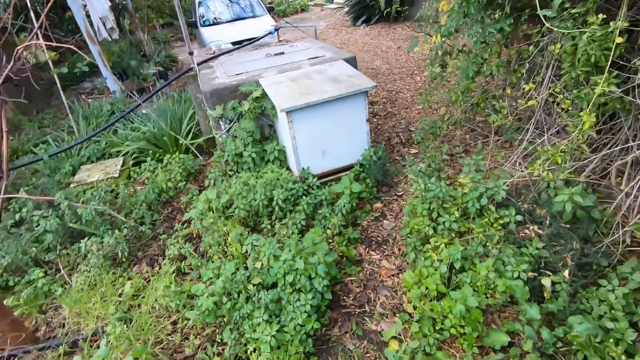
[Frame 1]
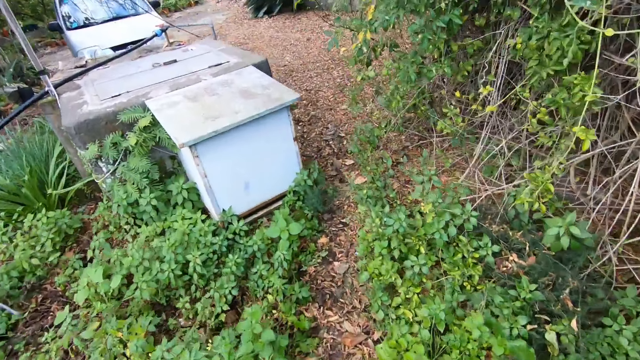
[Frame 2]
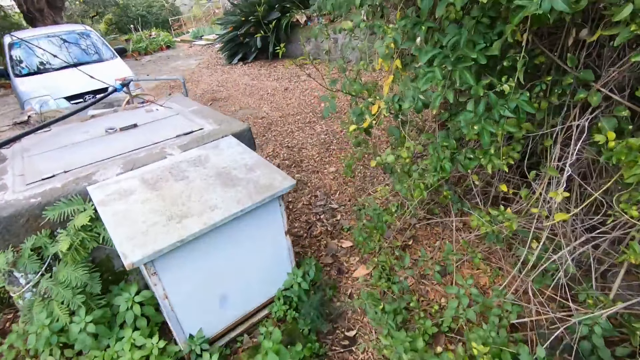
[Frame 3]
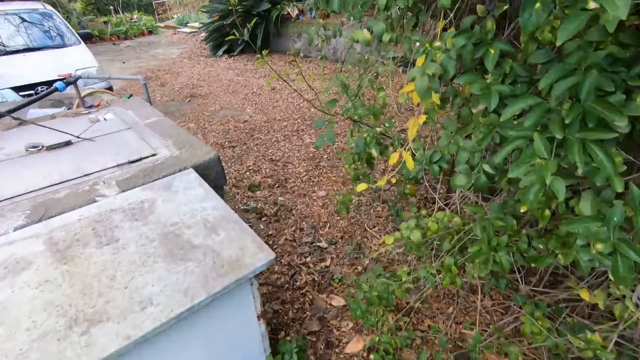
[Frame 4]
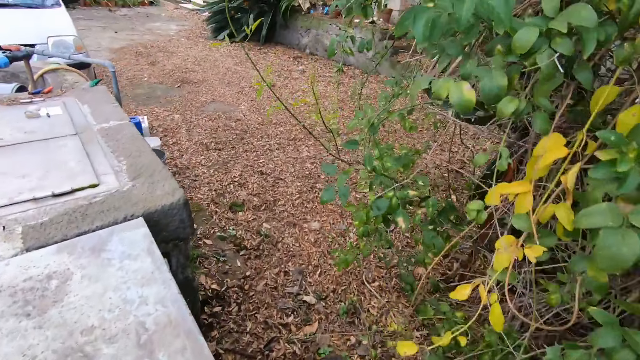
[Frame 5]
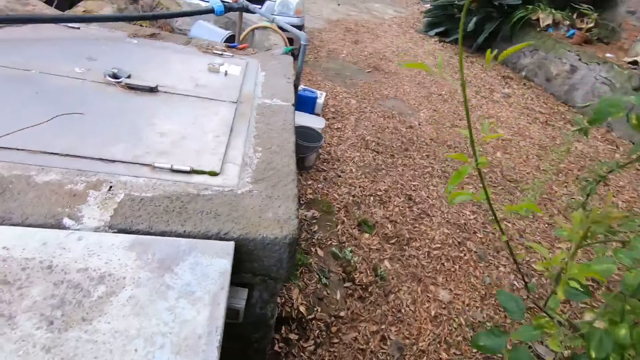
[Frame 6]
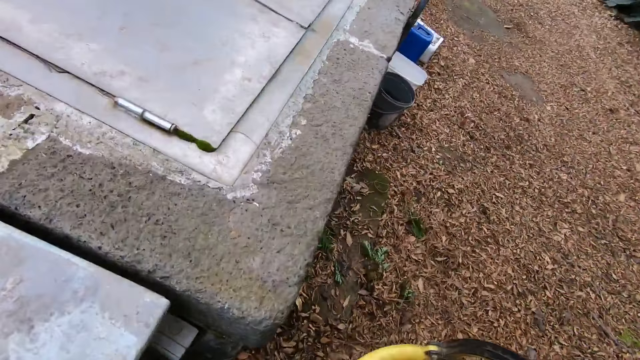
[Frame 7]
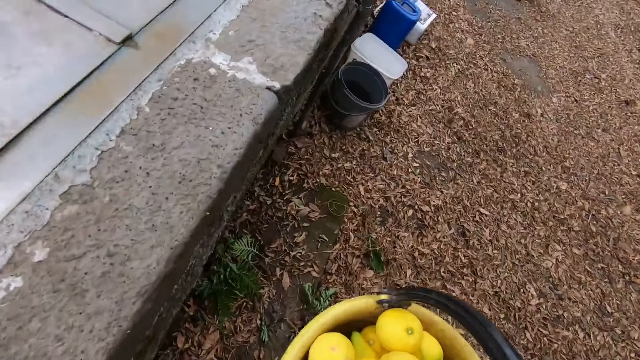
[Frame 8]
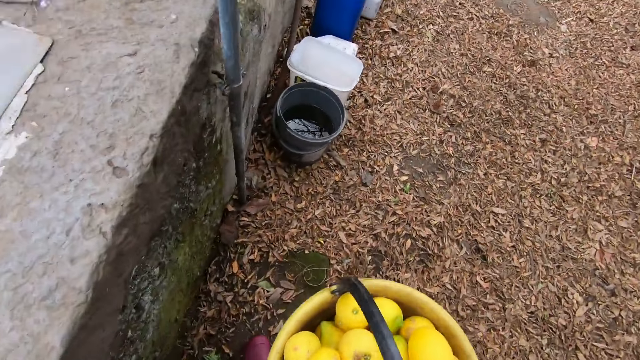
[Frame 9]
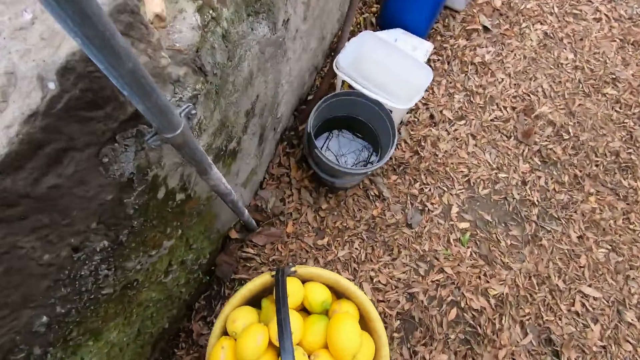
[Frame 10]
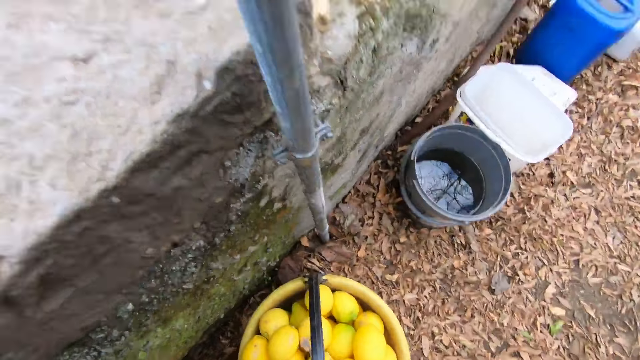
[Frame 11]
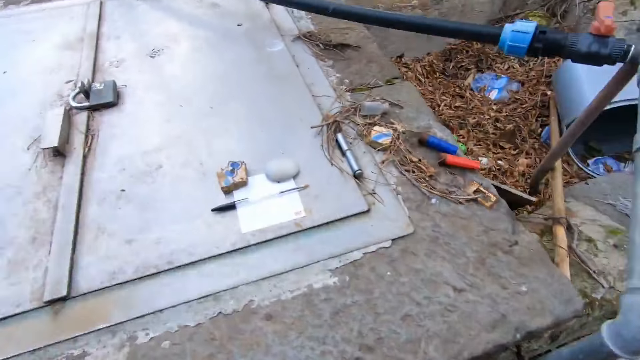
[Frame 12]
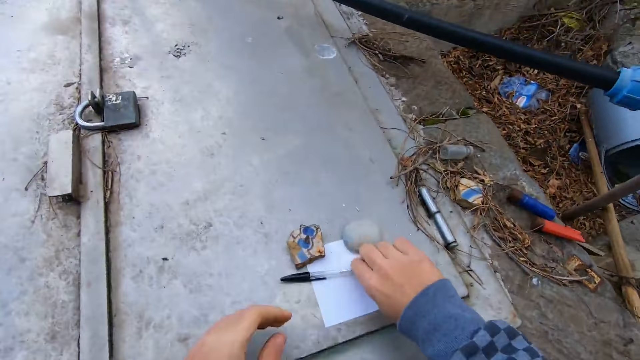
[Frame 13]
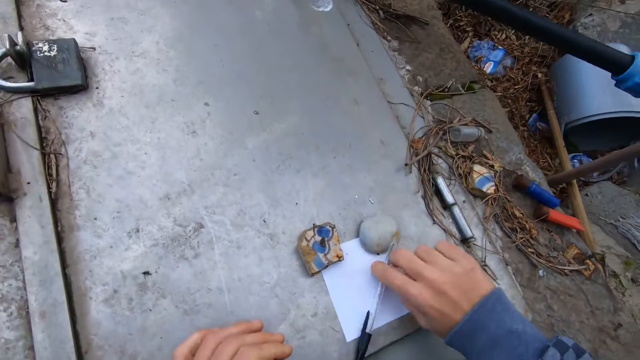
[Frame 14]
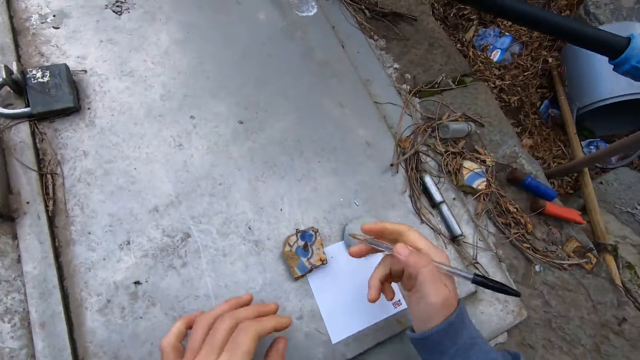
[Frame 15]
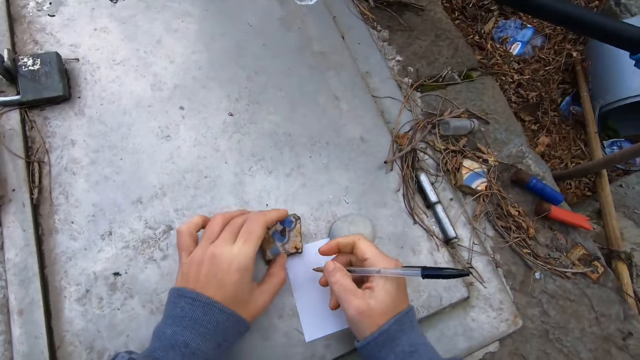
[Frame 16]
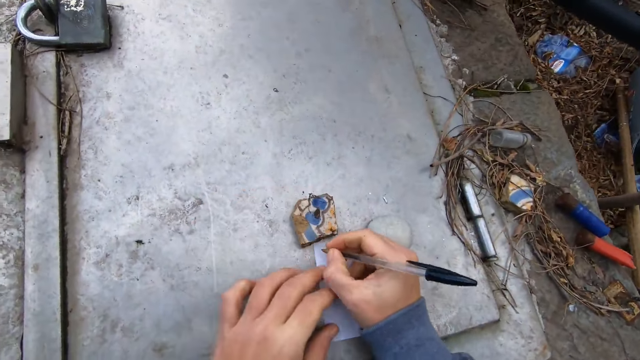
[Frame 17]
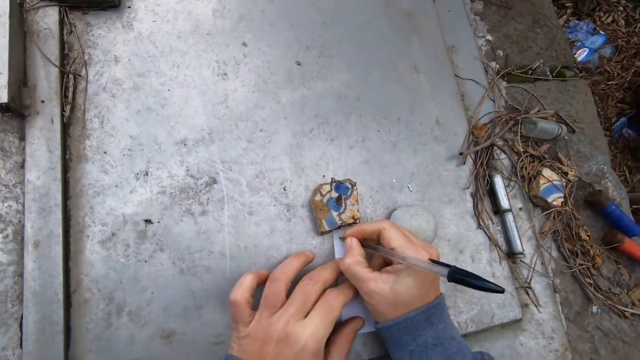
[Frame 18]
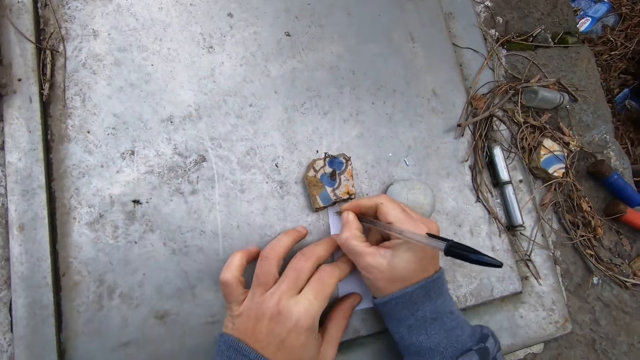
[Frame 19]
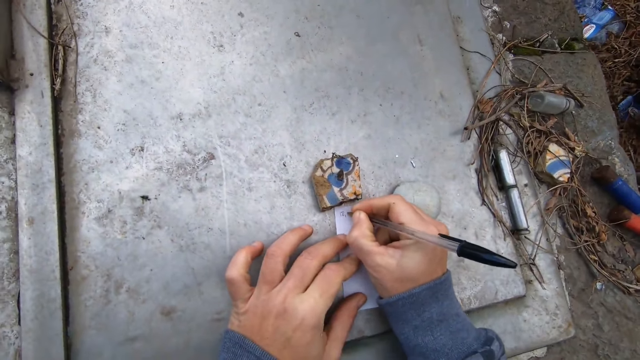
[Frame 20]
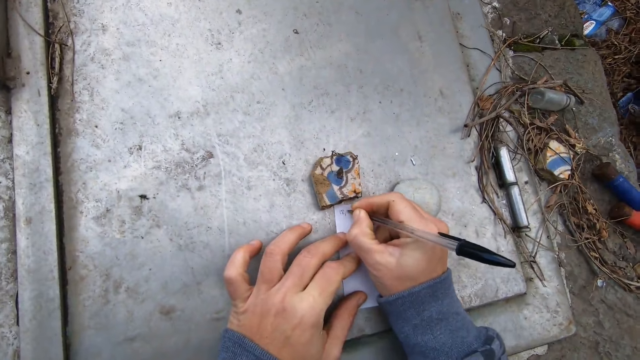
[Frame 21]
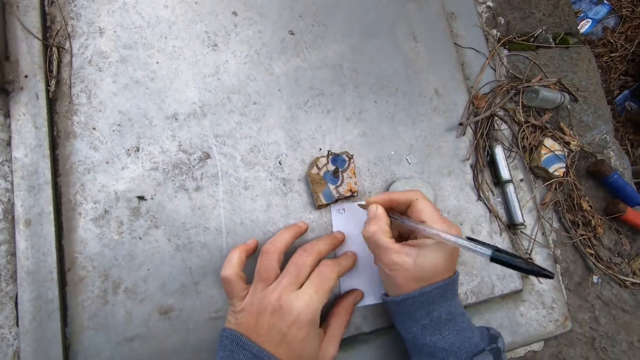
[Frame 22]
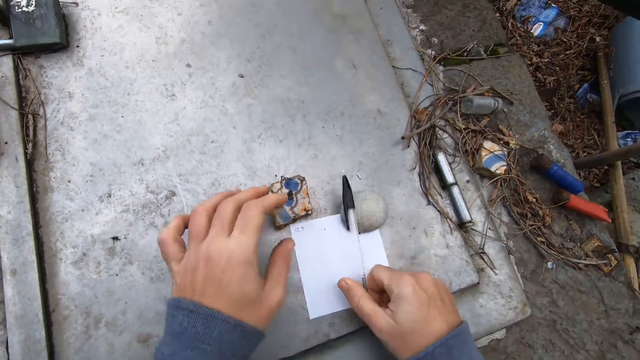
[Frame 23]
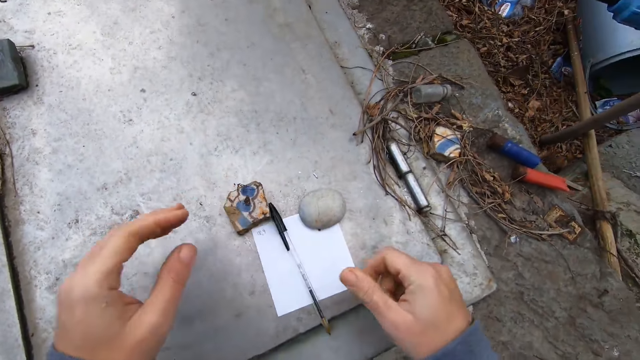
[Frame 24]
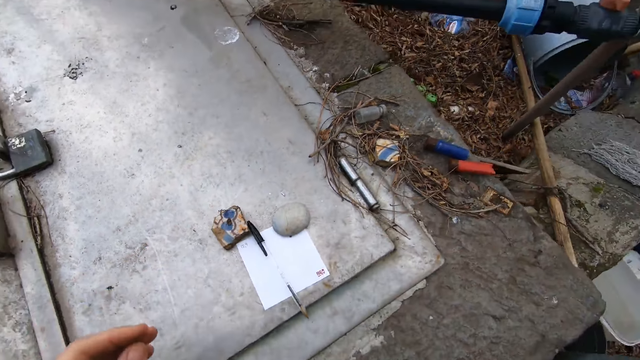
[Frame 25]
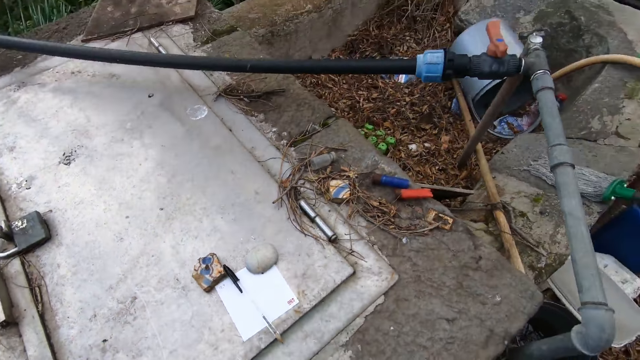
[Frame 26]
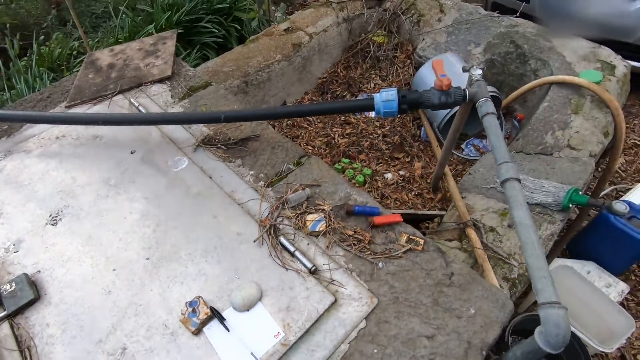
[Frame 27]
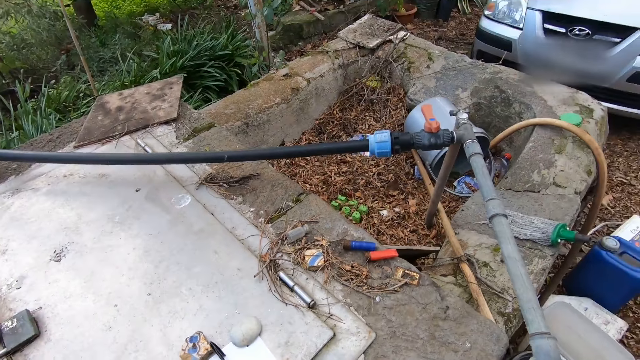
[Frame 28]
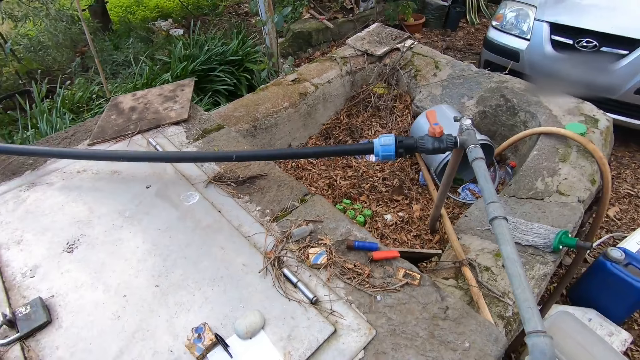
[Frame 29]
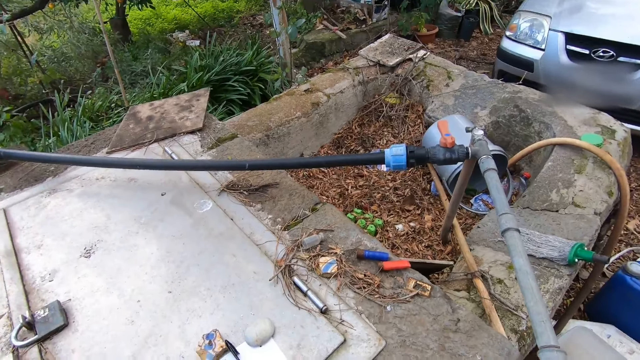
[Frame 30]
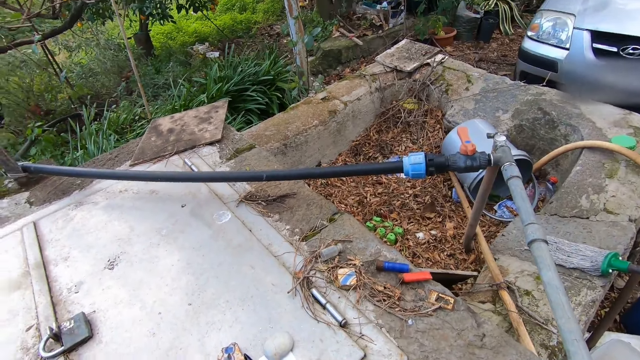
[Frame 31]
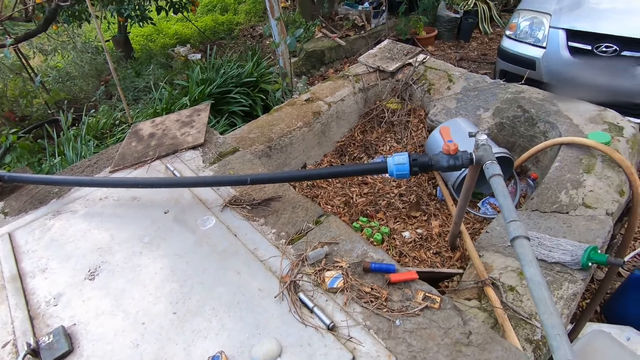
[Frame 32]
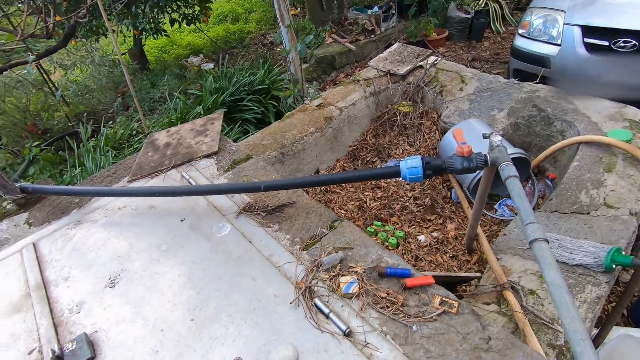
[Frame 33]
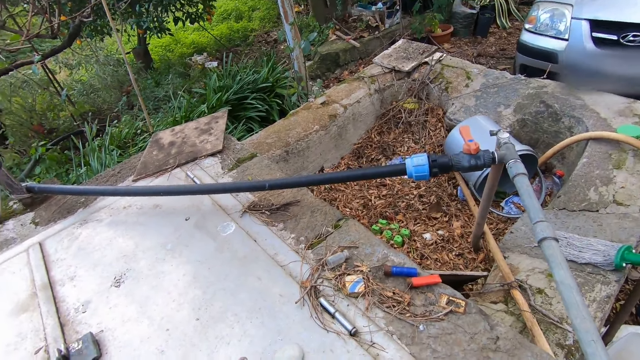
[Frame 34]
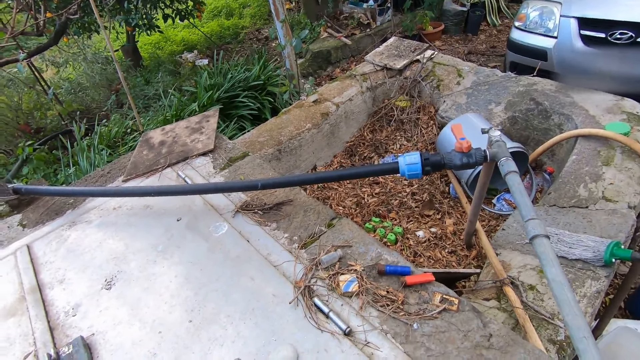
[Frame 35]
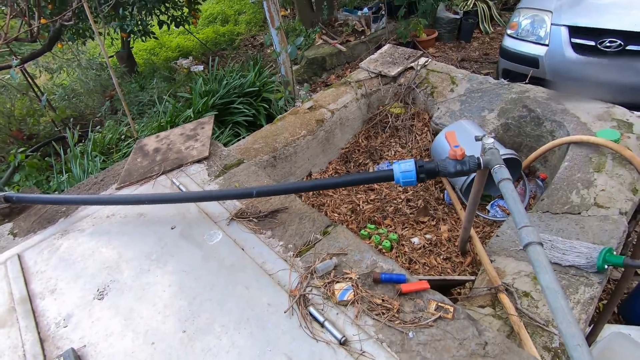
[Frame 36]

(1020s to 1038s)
The camera wearer goes near a borehole tank. He drops the basket of lemons on the floor. He picks up a pen with his right hand. He writes on a piece of paper with the pen in his right hand. He drops the pen with his right hand. He readjusts the camera on his head with both hands. He touches his face.
